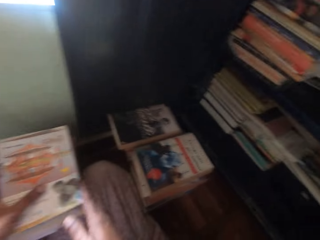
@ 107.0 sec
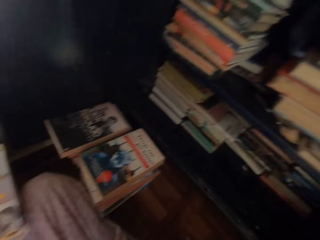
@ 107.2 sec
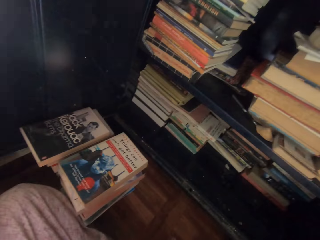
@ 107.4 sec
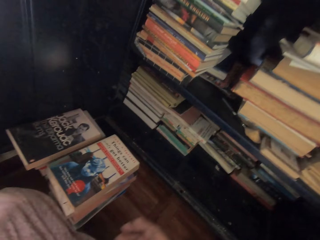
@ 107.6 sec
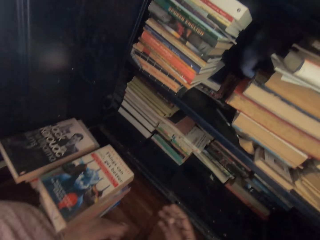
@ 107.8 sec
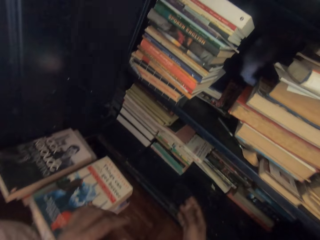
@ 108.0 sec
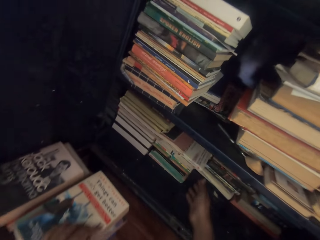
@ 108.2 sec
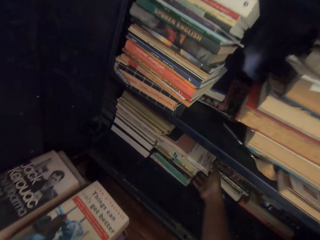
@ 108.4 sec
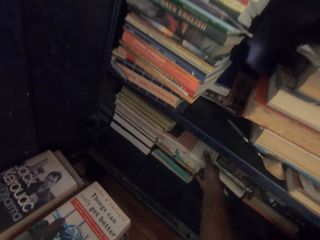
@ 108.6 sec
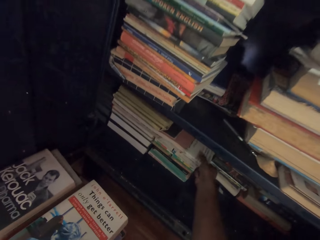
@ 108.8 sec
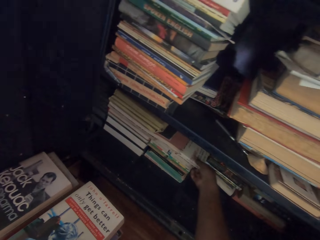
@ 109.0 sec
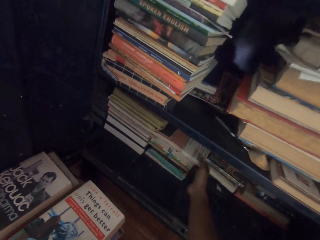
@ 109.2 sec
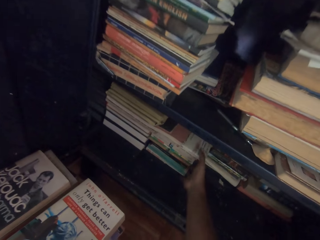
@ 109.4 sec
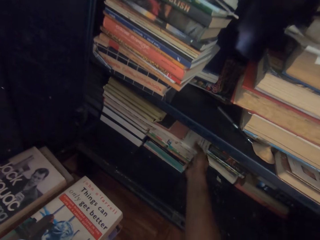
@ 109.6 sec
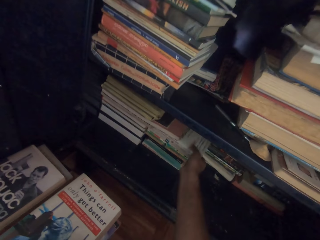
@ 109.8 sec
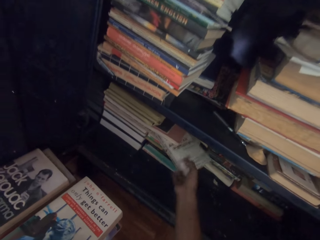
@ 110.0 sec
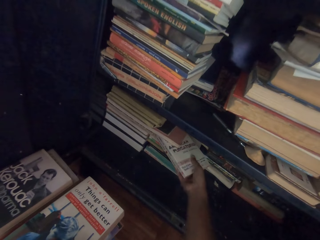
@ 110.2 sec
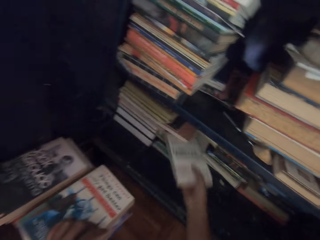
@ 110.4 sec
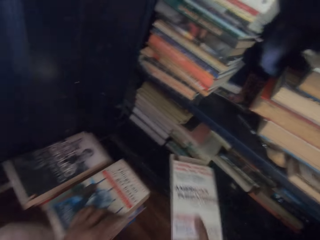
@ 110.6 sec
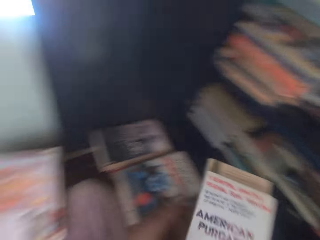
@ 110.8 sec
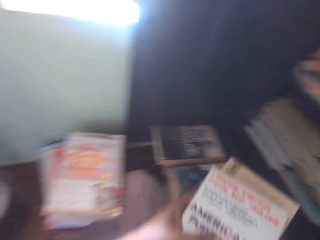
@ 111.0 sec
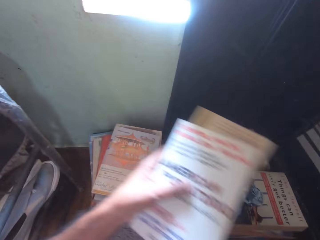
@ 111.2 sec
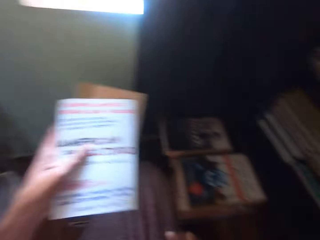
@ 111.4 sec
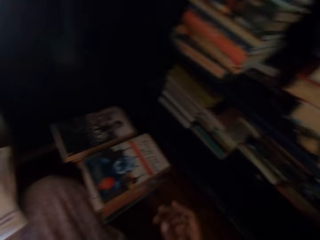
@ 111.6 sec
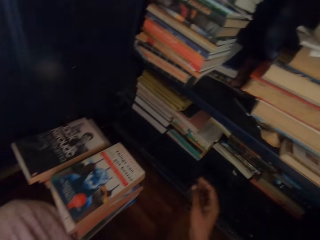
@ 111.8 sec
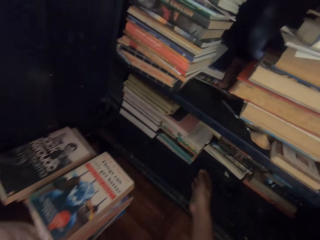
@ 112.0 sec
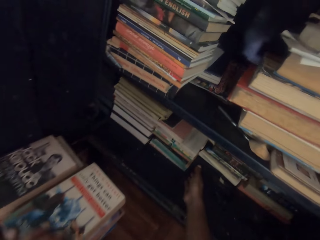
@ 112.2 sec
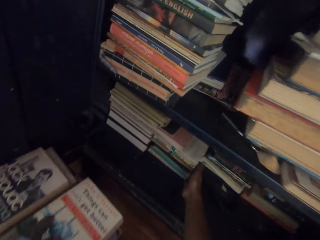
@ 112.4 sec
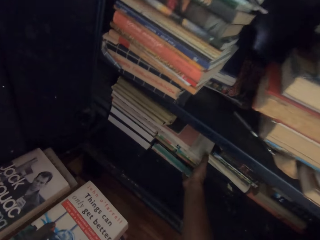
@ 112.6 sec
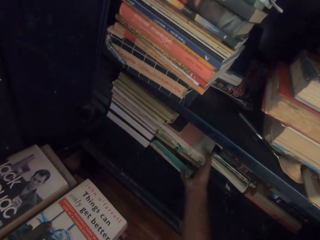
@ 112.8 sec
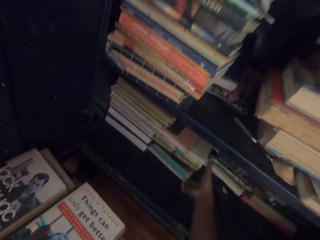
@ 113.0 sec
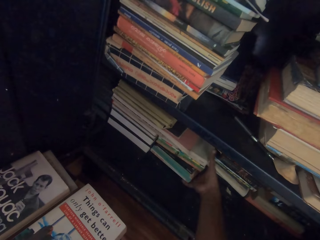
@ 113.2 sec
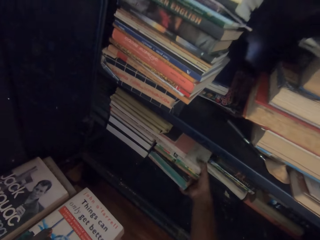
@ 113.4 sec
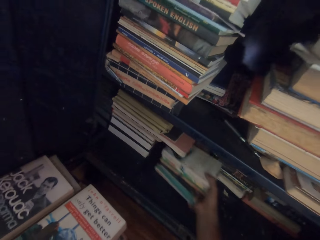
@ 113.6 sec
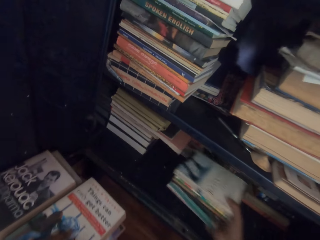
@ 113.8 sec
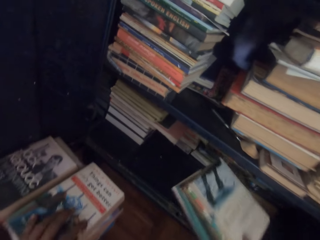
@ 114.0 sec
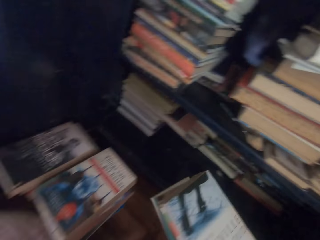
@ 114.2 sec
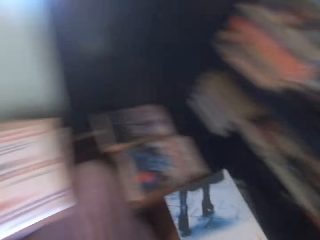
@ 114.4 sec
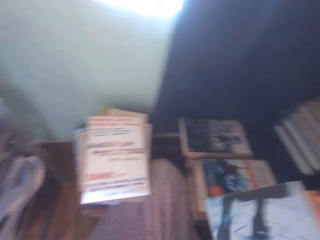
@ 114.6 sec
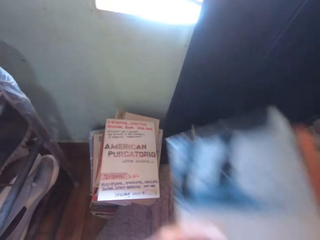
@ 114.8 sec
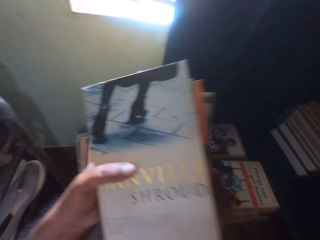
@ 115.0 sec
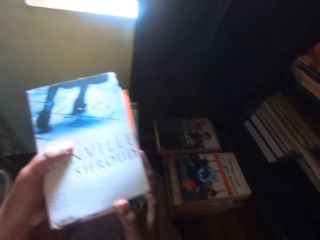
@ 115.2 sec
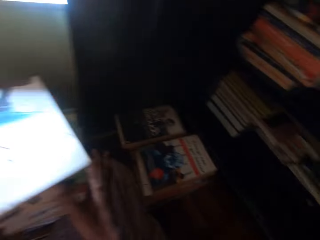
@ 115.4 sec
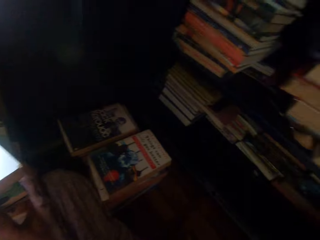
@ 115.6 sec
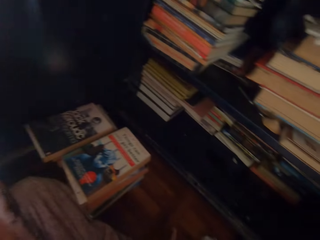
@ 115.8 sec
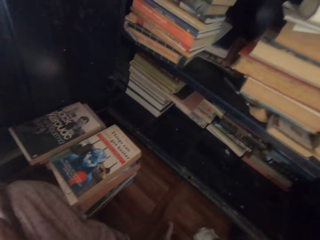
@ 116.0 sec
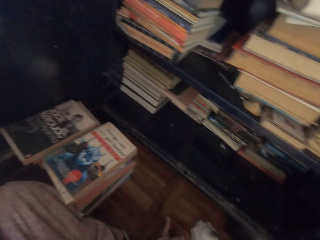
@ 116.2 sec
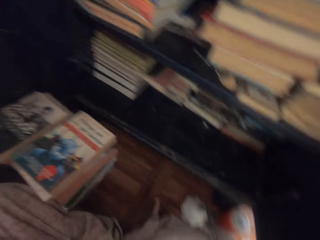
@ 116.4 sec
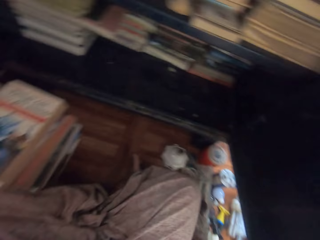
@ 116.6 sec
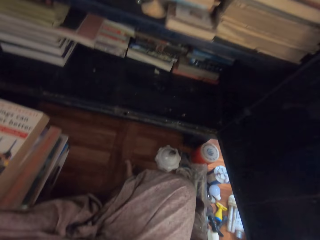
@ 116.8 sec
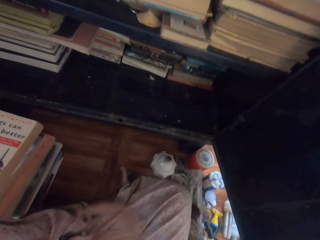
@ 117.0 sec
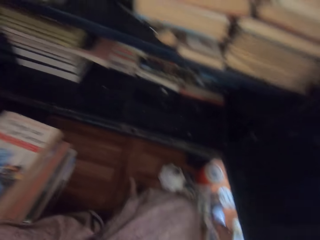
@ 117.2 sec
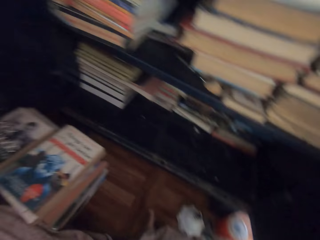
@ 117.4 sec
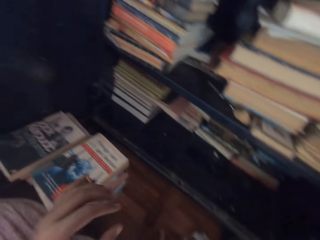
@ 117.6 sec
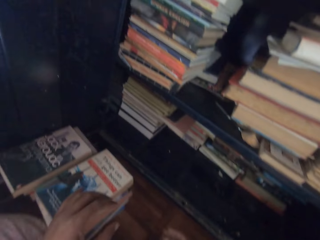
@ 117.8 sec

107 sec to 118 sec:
The camera wearer drops the book on the books with his left hand. He picks some books from a pile of books with his right hand. He passes the books from his right hand to his left hand. He drops the book on the books with his left hand. He picks some books from the shelf with his right hand. He holds the books with both hands. He passes the book to the other hand. He drops the books on the books with both hands.

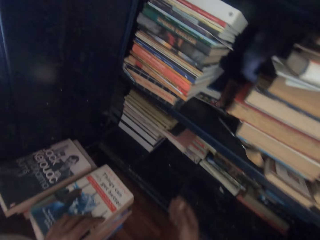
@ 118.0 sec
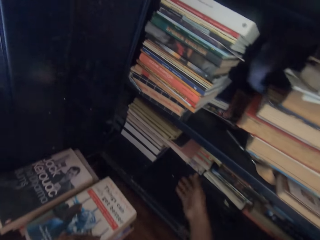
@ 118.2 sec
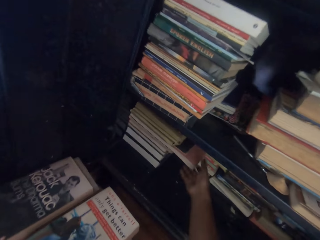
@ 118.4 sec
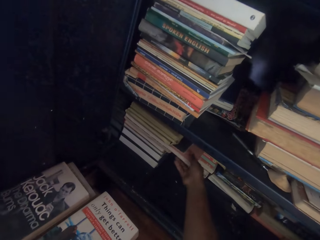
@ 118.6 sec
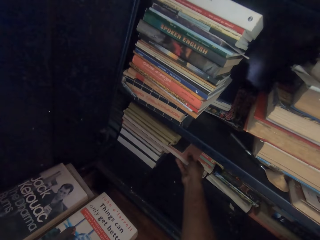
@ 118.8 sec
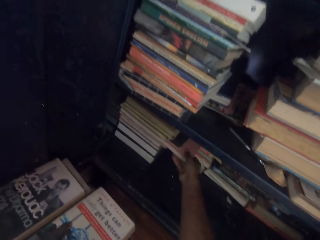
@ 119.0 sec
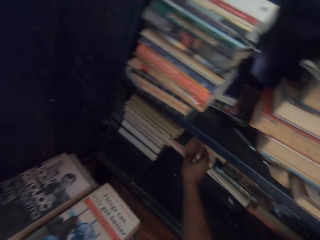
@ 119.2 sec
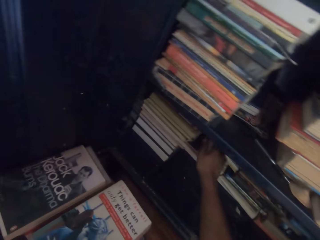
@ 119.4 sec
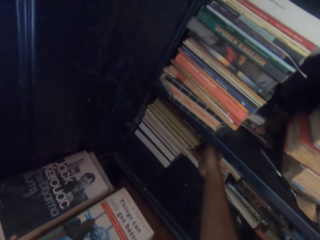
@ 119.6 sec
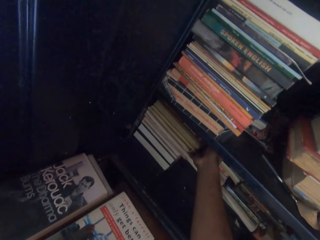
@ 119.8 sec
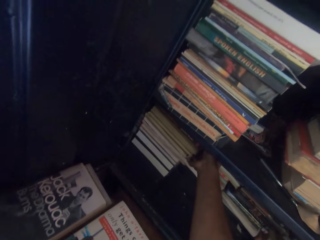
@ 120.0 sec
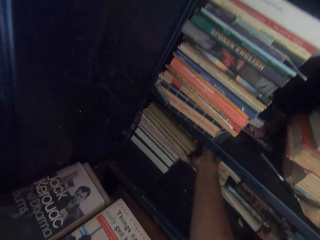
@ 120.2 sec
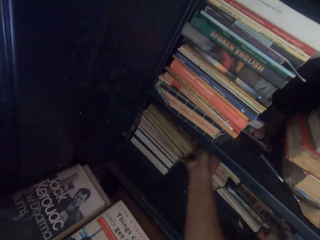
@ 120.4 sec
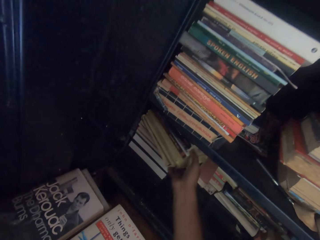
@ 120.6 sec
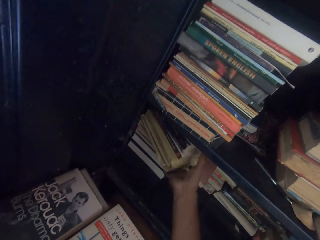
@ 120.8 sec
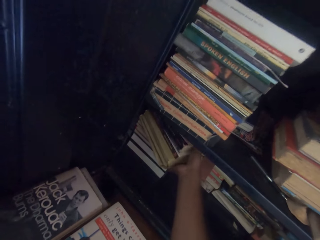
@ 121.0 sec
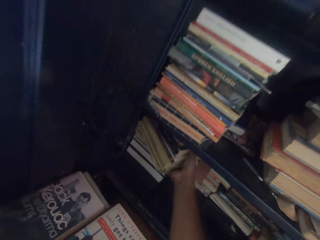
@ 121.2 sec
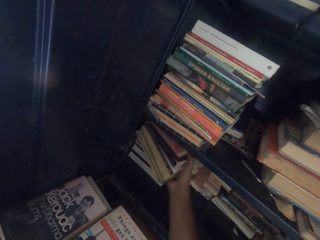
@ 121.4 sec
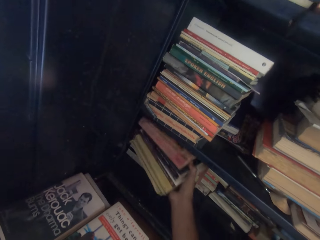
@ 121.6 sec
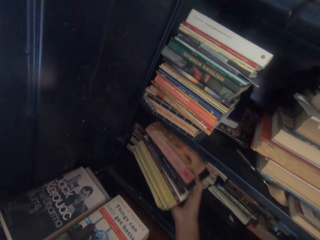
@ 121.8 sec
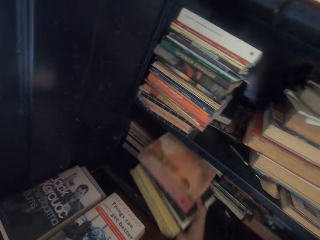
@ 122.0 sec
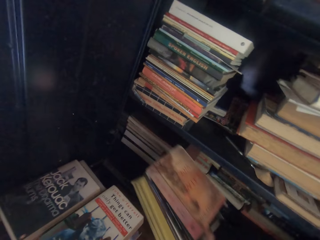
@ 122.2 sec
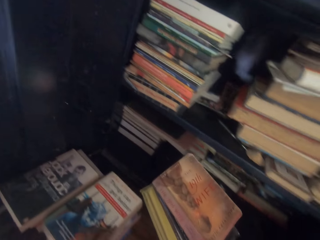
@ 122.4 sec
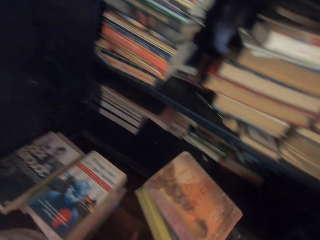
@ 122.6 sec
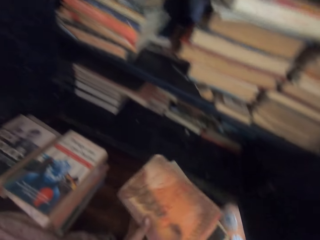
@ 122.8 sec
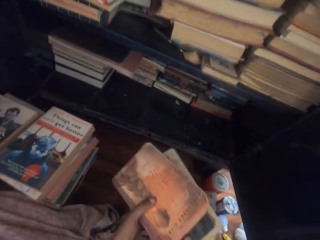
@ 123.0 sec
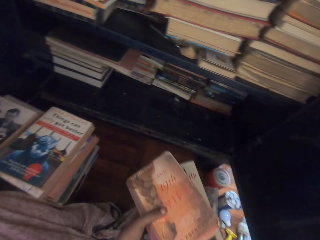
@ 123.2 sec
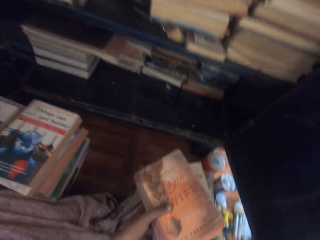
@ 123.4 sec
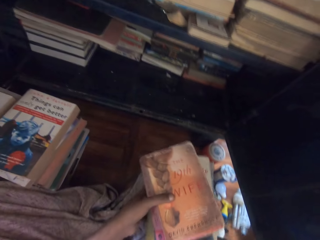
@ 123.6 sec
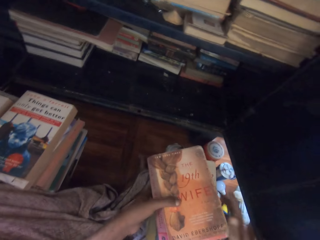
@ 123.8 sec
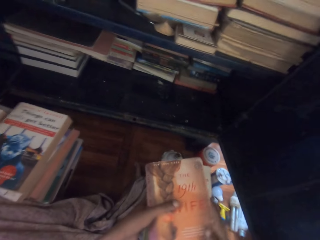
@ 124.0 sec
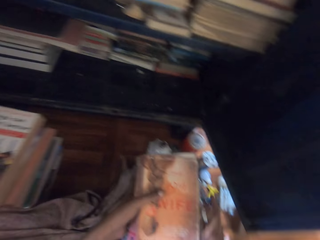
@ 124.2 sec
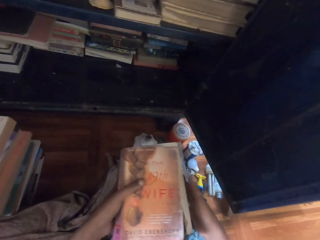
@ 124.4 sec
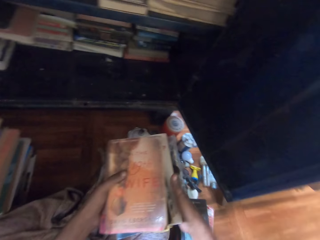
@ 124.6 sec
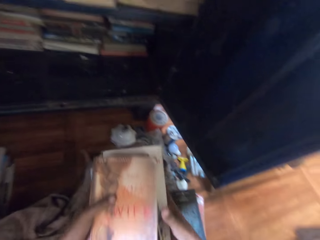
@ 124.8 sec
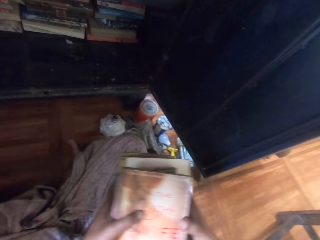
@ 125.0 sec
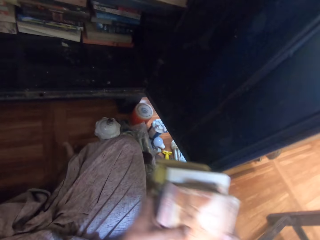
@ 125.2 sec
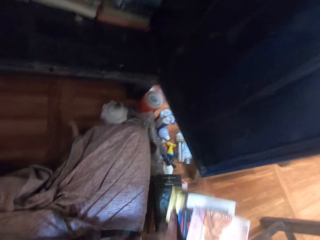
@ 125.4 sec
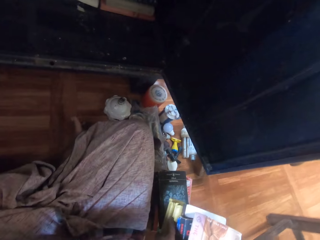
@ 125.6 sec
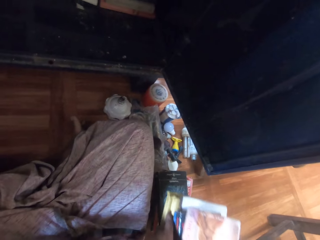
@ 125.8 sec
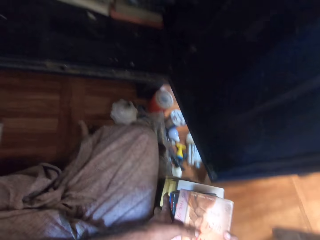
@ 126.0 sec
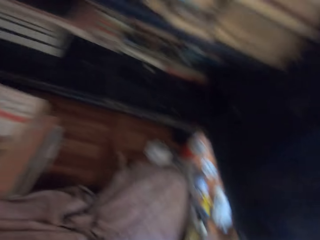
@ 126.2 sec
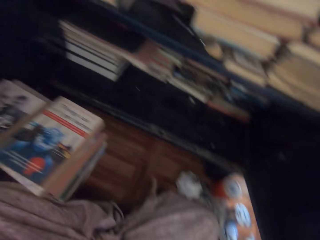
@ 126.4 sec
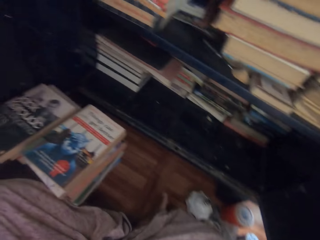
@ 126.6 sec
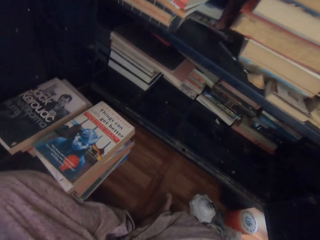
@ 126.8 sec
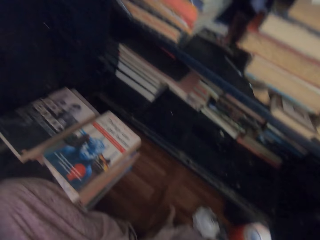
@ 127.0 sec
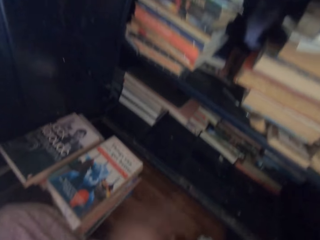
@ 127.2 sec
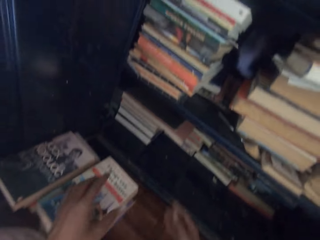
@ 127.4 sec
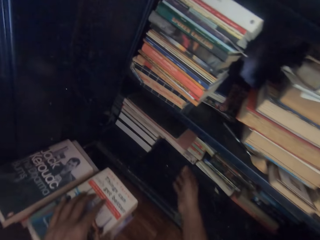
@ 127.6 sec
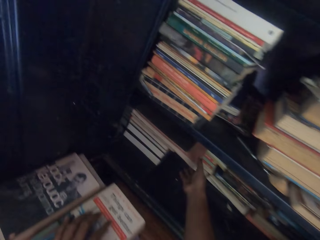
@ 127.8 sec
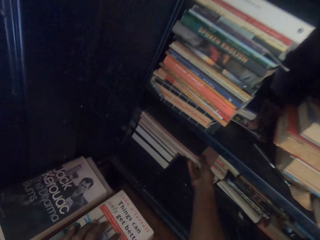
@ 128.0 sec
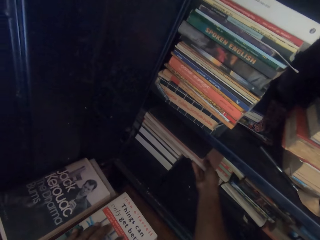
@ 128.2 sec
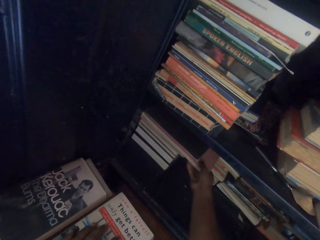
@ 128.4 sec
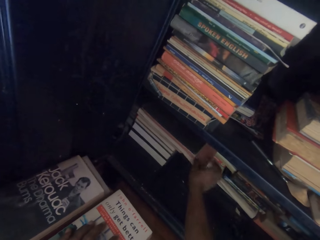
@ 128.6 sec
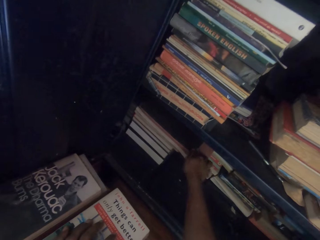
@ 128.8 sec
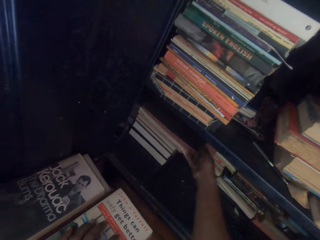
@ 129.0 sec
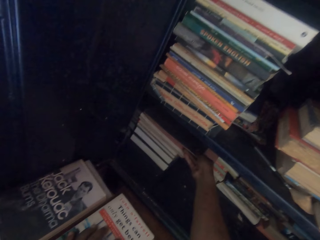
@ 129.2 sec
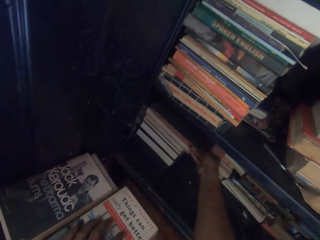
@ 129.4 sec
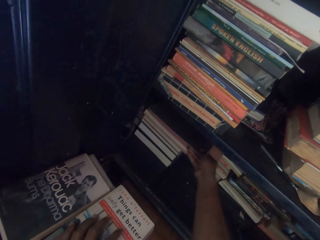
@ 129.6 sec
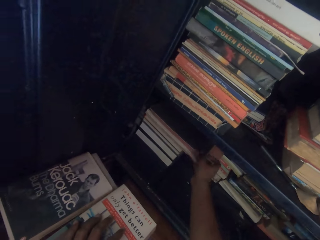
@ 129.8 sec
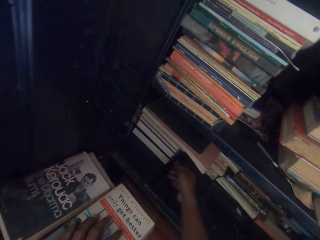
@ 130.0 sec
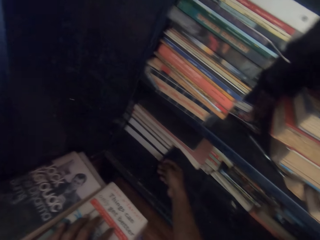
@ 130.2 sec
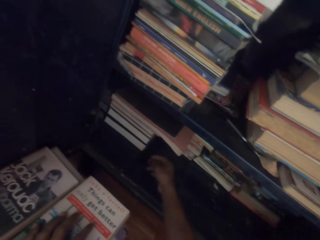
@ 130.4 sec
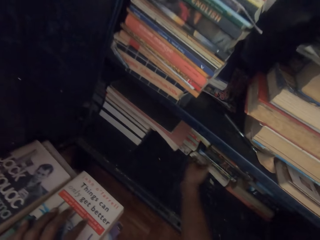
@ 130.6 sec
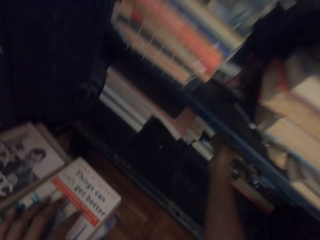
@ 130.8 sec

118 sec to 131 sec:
The camera wearer touches a book on a pile of books with his right hand. He picks some books from the pile of books with his right hand. He holds the books with both hands. He passes the books from his right hand to his left hand. He places the books on his thigh with his left hand. He arranges the books with his right hand. He picks the books from his thigh with both hands. He drops the books on the books with both hands. He places his left hand on a book. He touches the book on the pile of books with his right hand. He pulls a book on the pile of books with his right hand.
